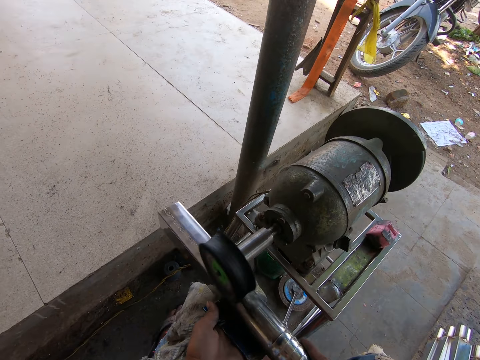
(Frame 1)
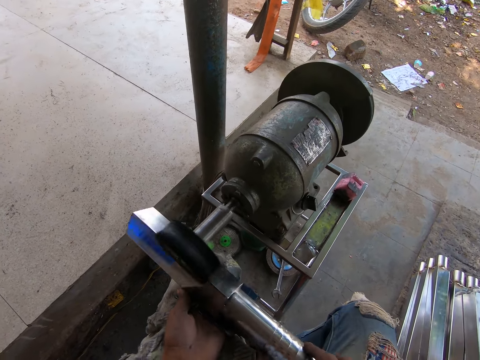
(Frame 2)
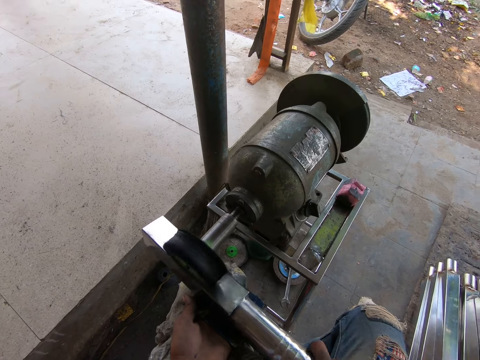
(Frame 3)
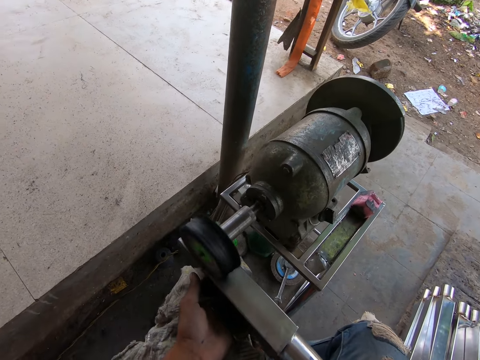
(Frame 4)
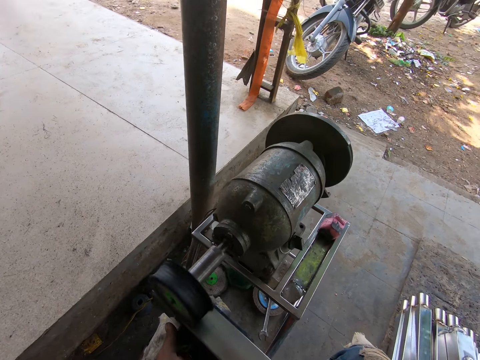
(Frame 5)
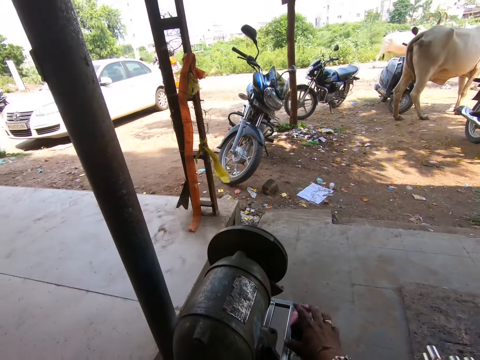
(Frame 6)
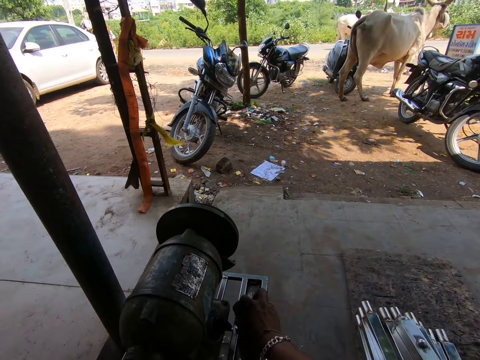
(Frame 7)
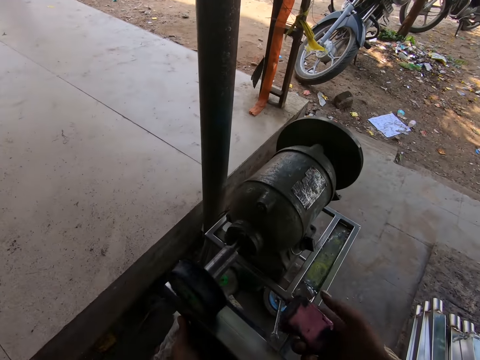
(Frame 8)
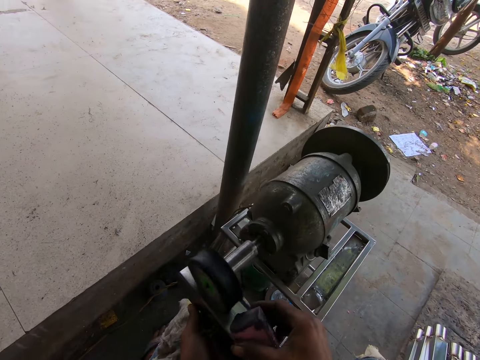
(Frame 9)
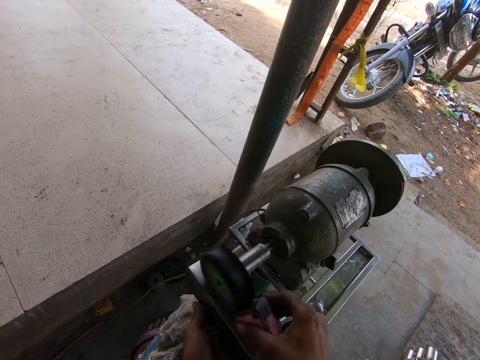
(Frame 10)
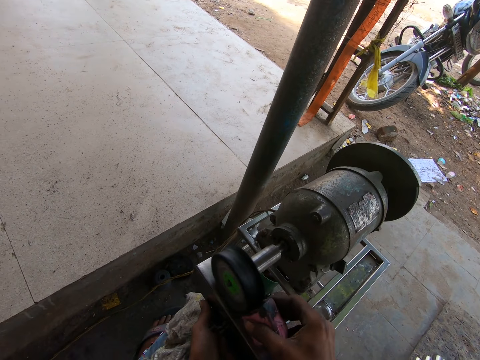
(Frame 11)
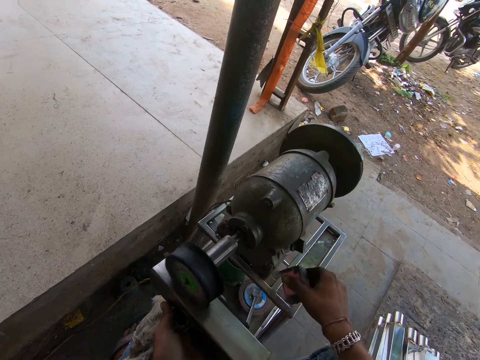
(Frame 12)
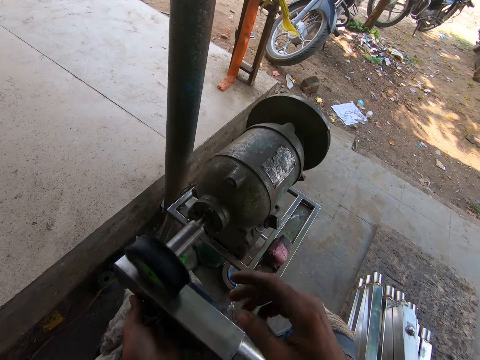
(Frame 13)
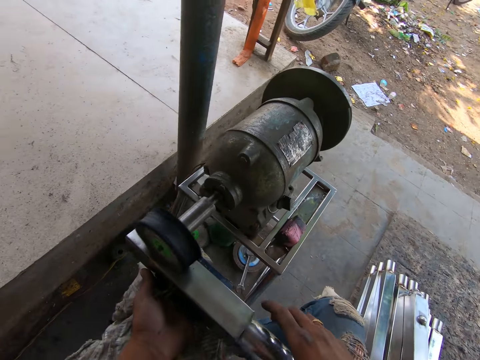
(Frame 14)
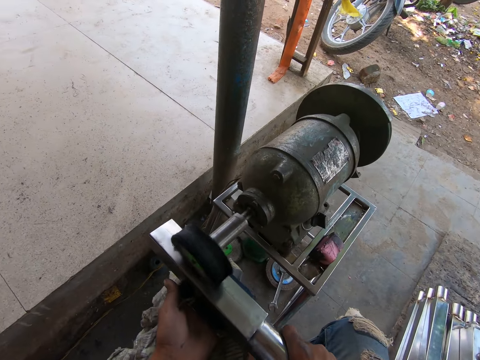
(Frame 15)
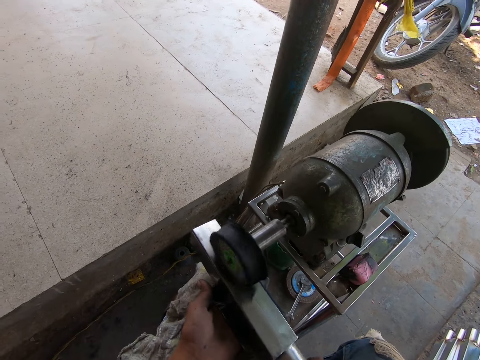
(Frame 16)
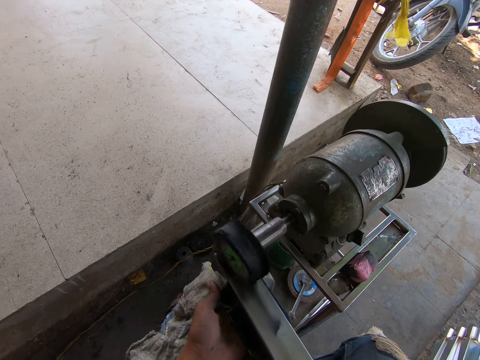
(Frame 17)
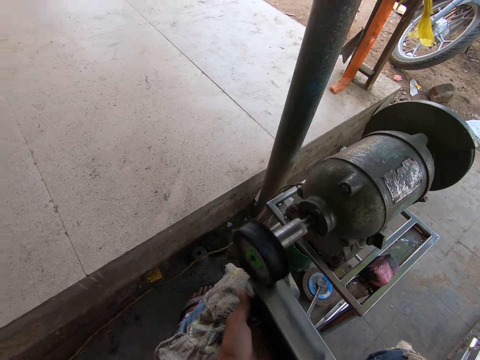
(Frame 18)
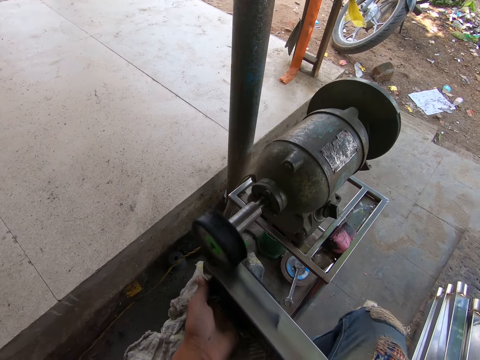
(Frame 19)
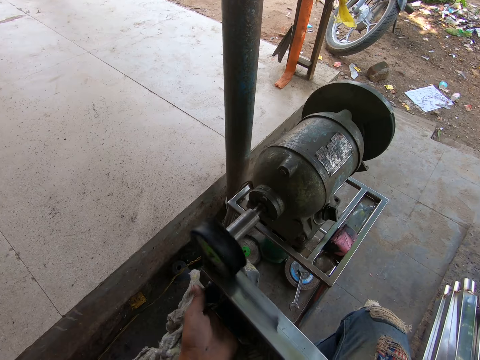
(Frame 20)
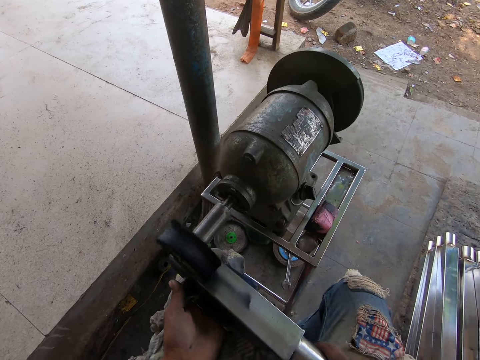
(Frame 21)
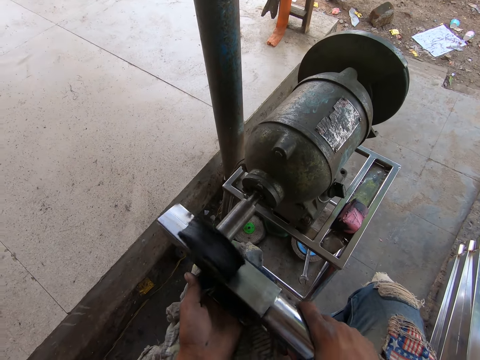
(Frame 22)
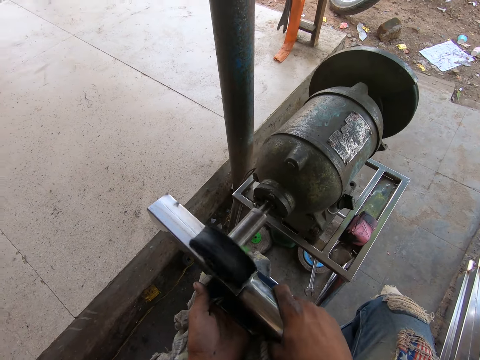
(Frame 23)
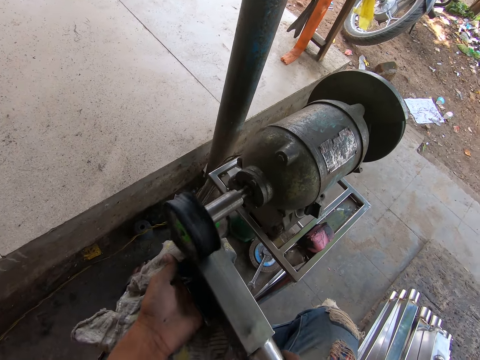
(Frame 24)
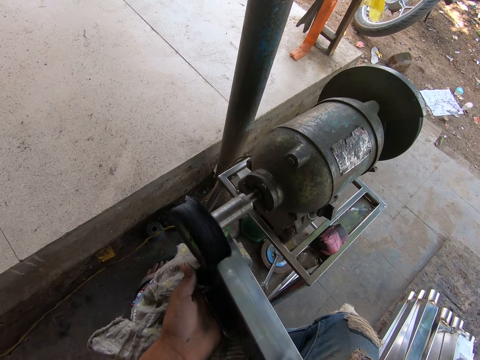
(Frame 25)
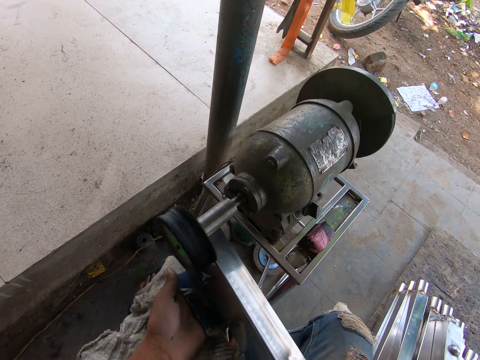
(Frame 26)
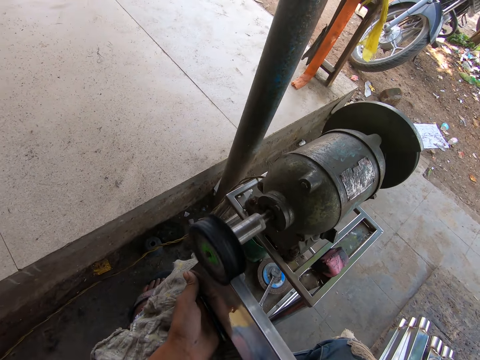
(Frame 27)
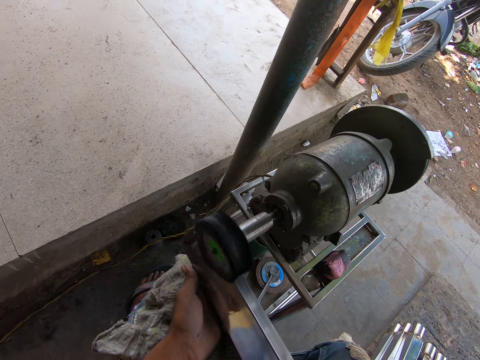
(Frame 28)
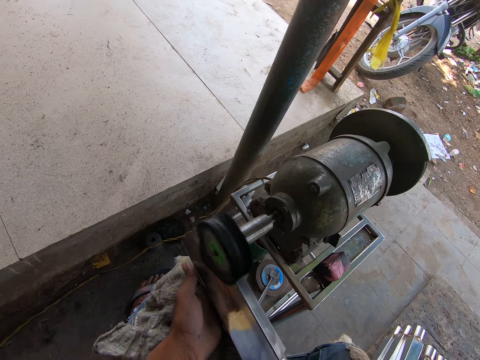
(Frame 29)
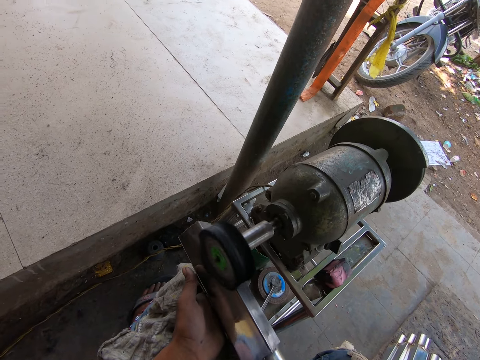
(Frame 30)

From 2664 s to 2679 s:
The camera wearer picks the foam from the bench grinder stand with his right hand. He cleans the fine wheel of the bench grinder with the foam in his right hand. He drops the foam in his right hand on the bench grinder stand. He smoothens the metal rod in his hands with the bench grinder.

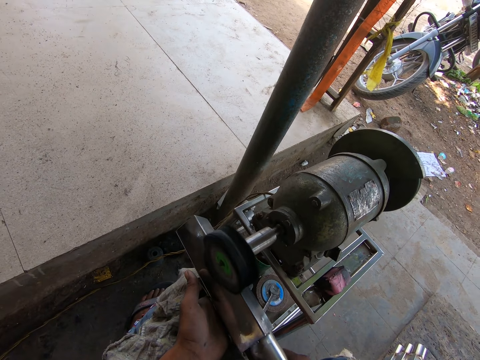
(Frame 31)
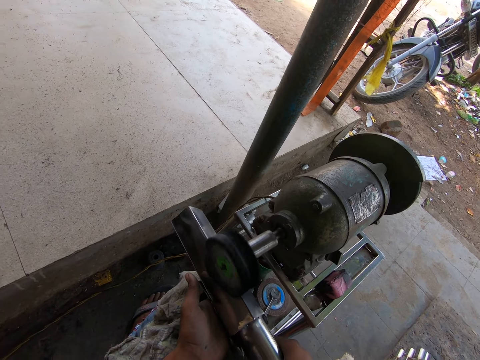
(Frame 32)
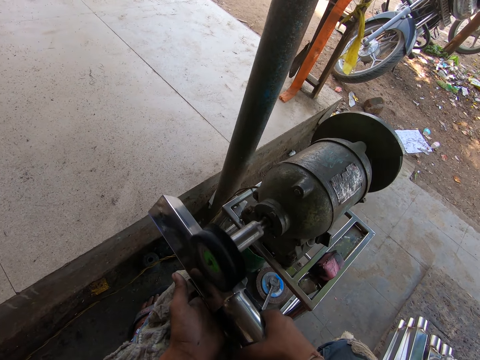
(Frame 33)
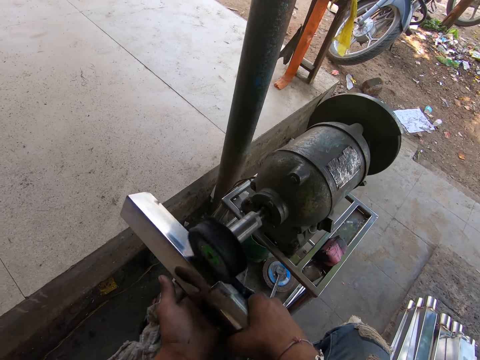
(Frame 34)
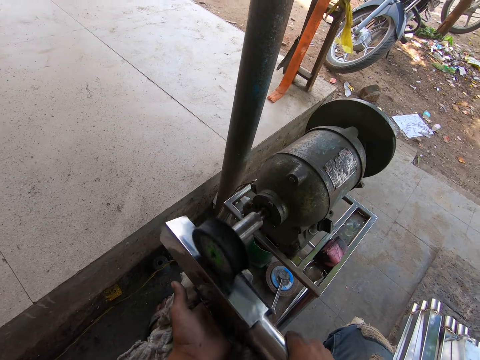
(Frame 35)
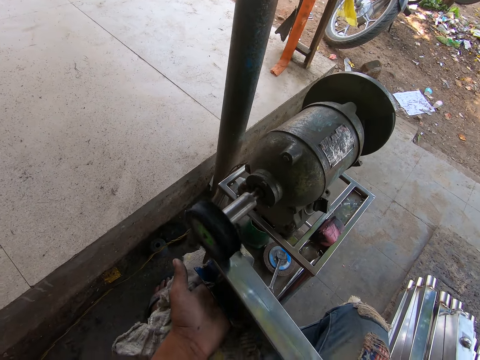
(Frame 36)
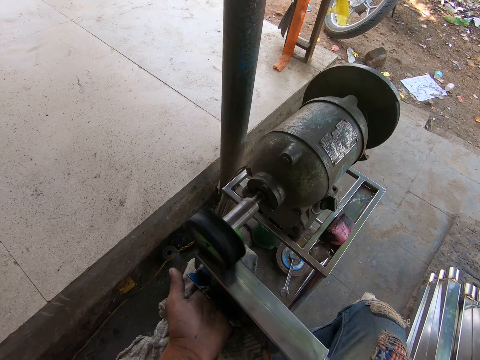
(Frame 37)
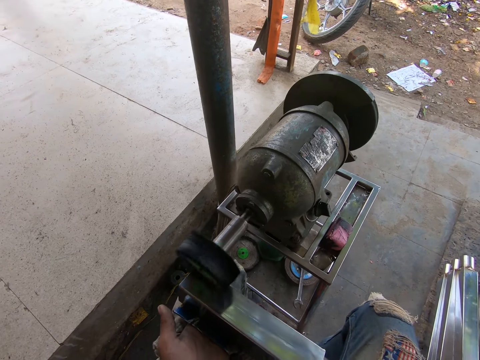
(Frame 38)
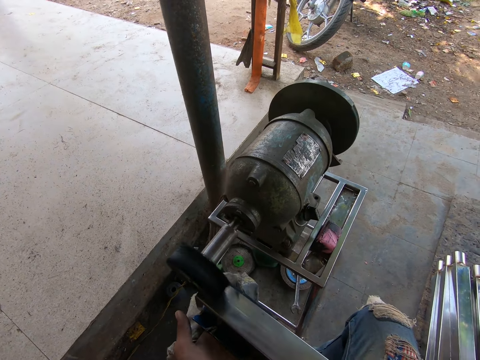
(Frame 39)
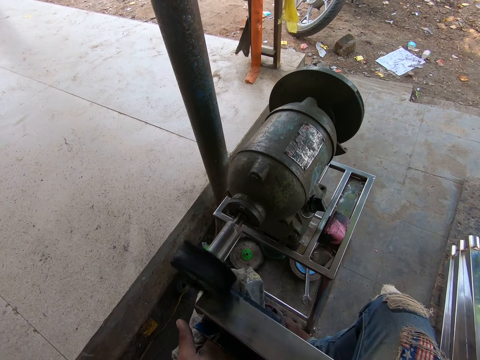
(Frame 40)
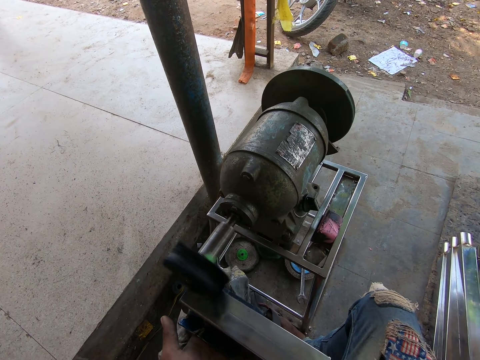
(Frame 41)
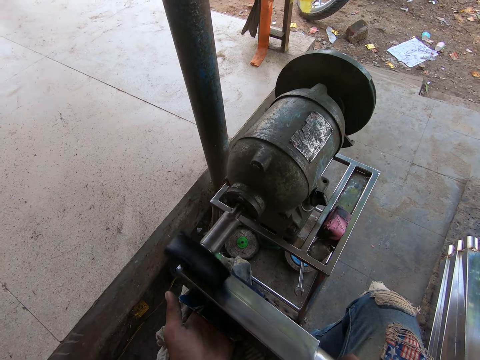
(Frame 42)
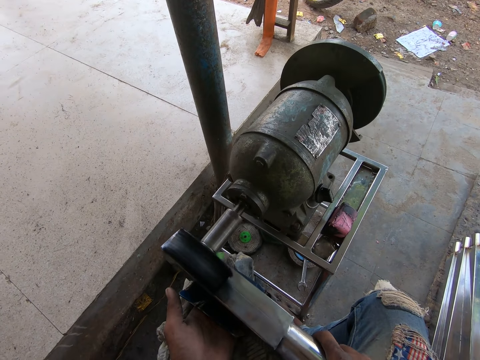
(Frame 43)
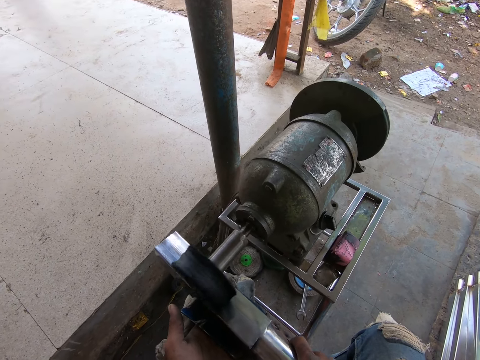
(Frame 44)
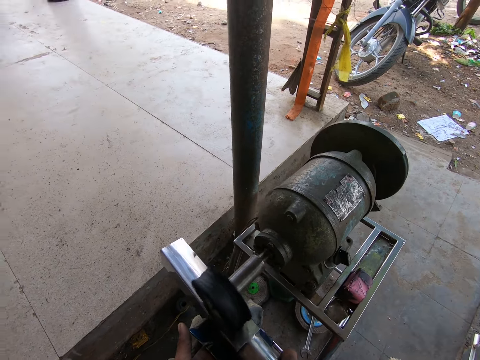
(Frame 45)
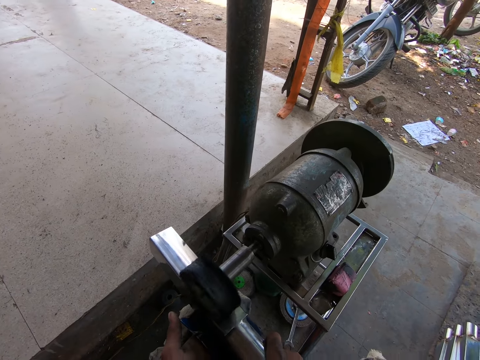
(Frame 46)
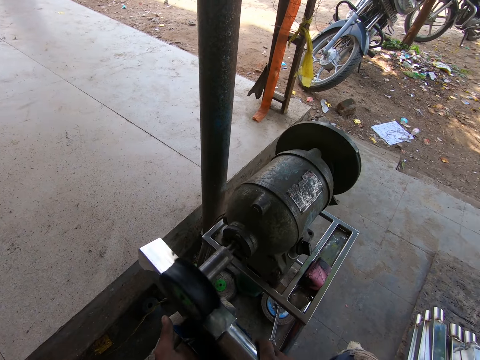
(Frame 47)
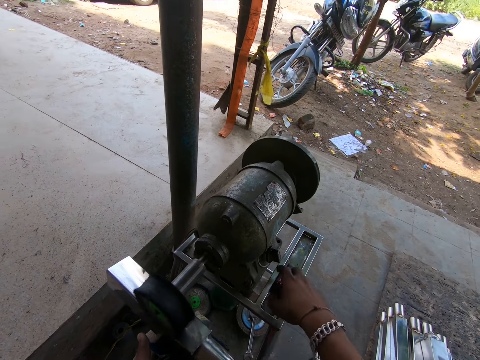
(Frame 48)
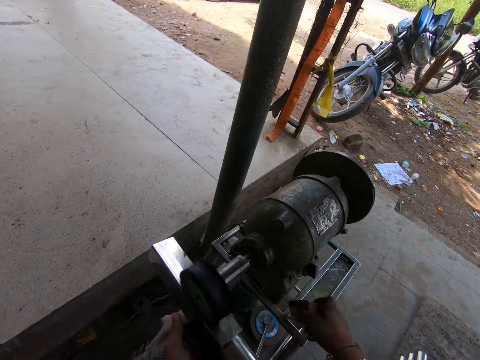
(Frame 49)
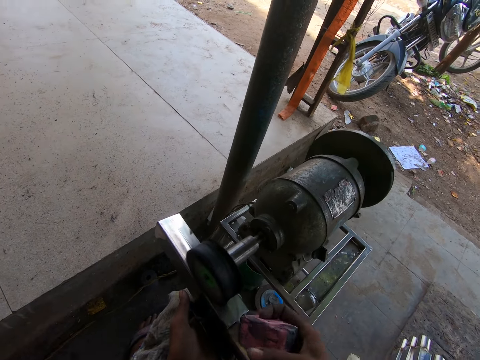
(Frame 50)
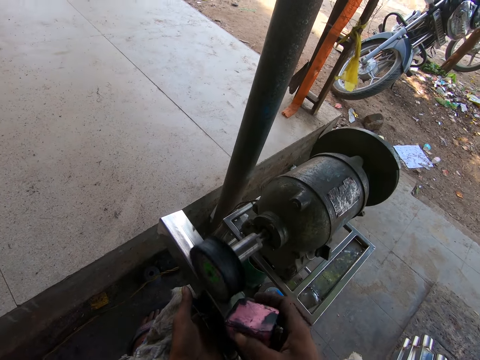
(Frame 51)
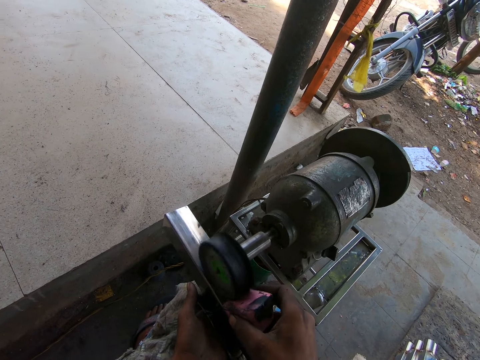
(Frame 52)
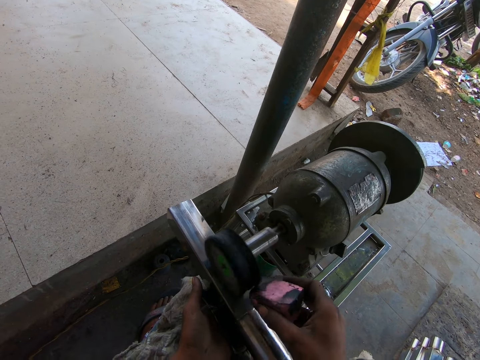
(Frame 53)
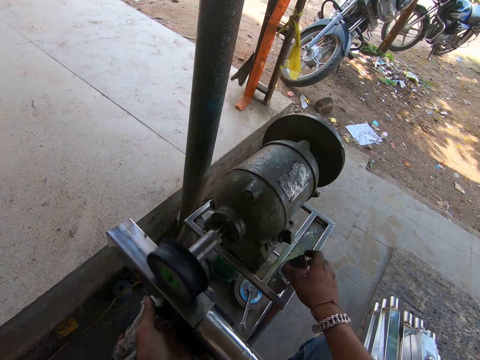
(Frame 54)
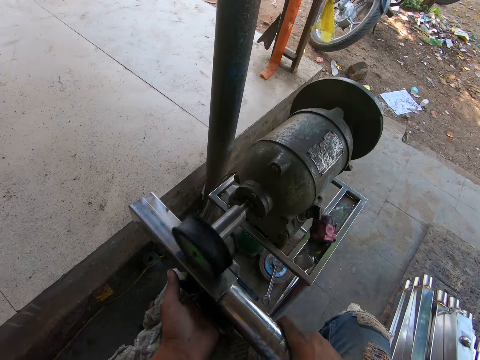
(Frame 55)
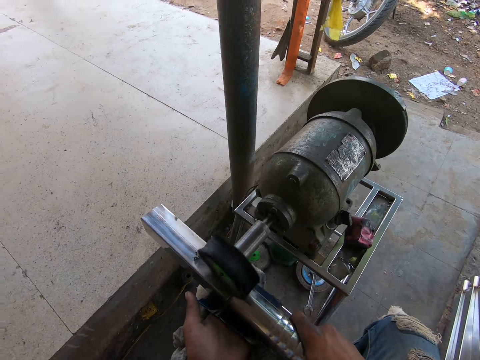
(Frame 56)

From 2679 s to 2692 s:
The camera wearer holds the metal piece with his left hand. He picks the lubricant from the bench with his right hand. He applies the lubricant to the buffing wheel. He places the lubricant on the buffing wheel with his right hand. He holds the metal piece with both hands and polishes the metal piece in both hands with the buffing wheel.
